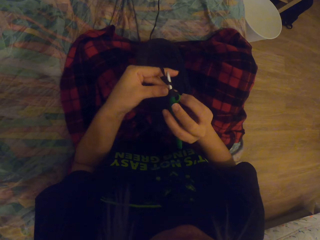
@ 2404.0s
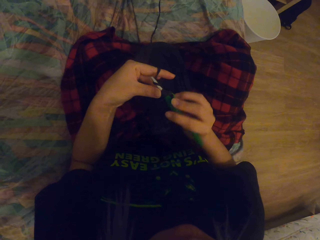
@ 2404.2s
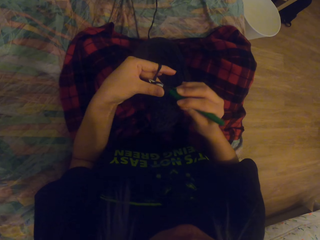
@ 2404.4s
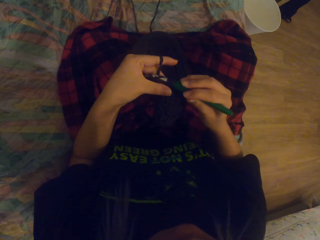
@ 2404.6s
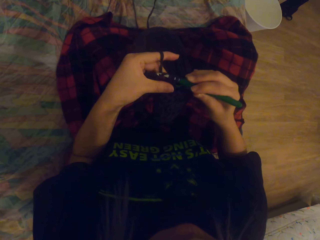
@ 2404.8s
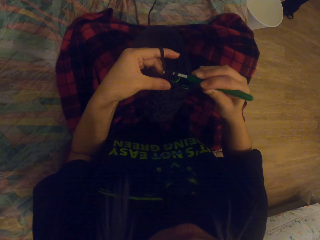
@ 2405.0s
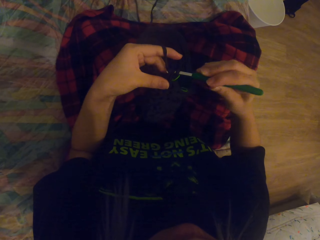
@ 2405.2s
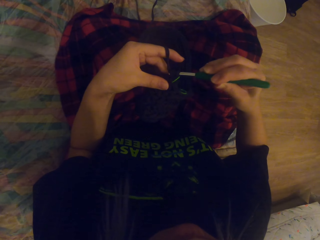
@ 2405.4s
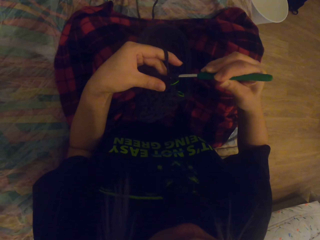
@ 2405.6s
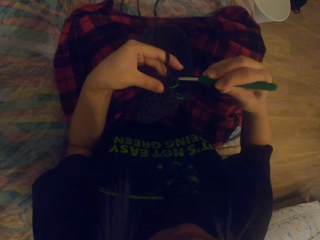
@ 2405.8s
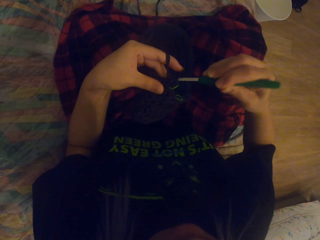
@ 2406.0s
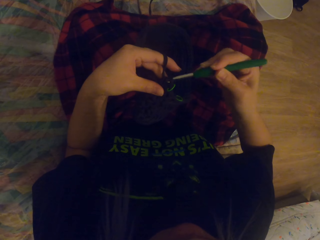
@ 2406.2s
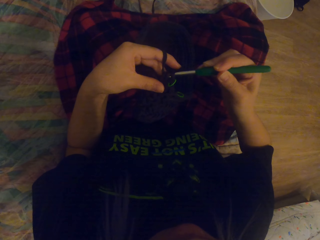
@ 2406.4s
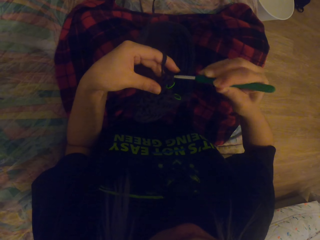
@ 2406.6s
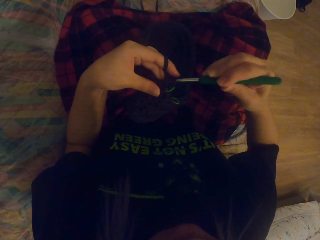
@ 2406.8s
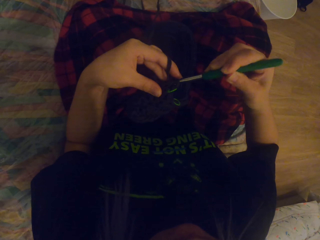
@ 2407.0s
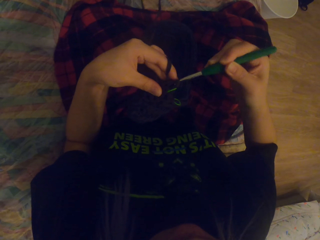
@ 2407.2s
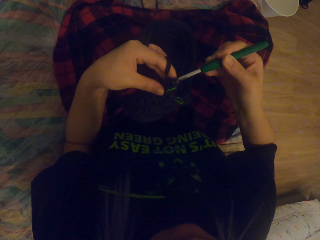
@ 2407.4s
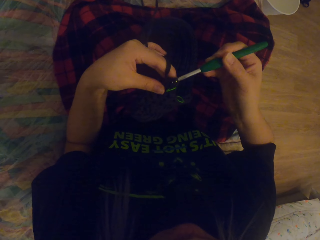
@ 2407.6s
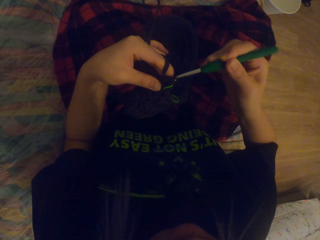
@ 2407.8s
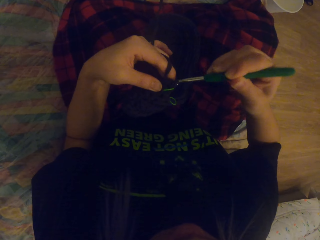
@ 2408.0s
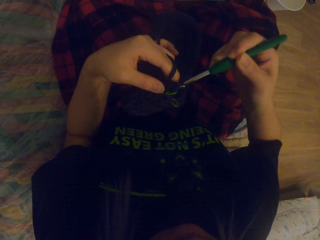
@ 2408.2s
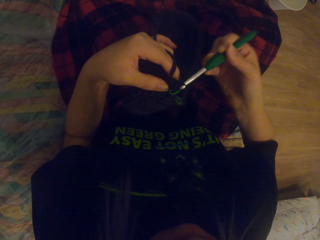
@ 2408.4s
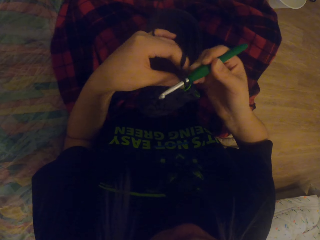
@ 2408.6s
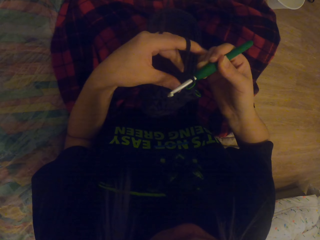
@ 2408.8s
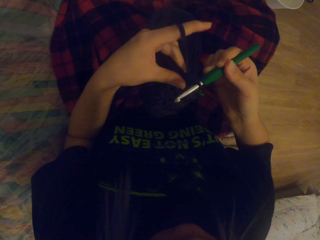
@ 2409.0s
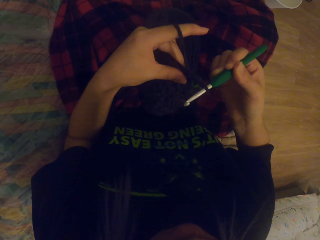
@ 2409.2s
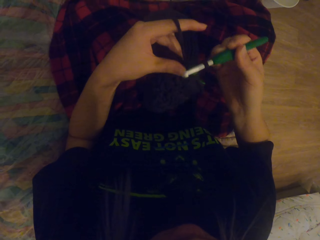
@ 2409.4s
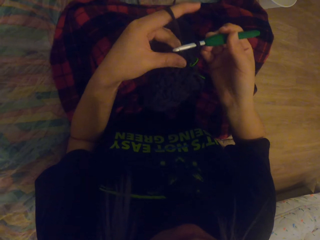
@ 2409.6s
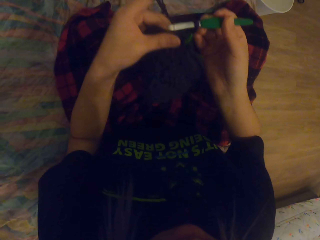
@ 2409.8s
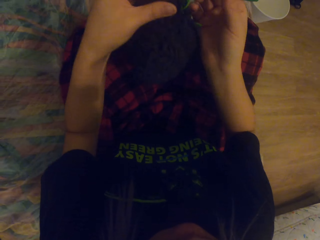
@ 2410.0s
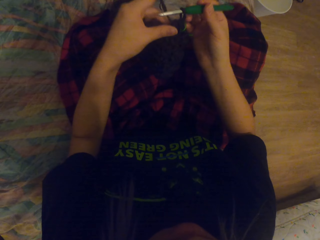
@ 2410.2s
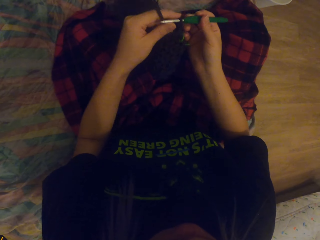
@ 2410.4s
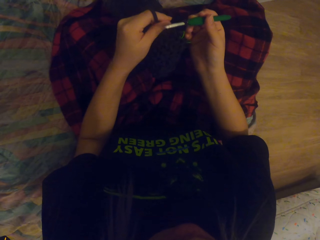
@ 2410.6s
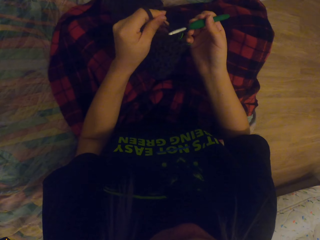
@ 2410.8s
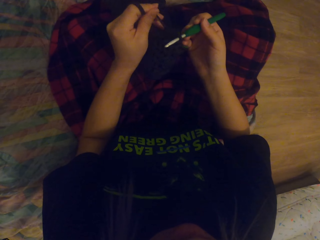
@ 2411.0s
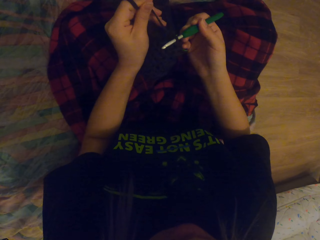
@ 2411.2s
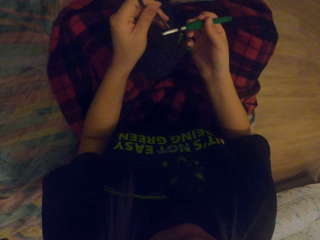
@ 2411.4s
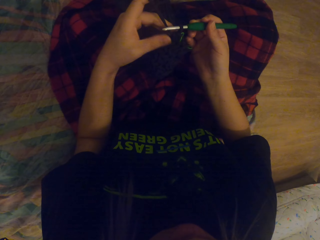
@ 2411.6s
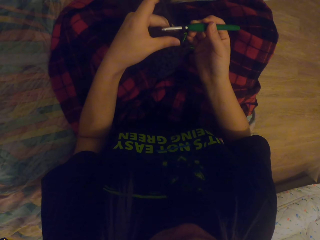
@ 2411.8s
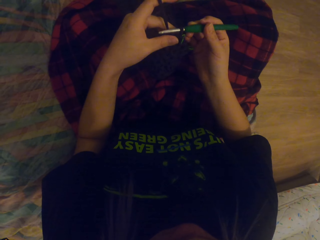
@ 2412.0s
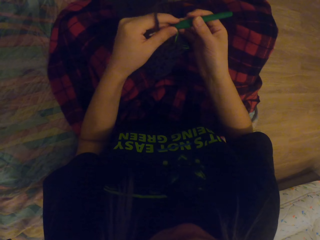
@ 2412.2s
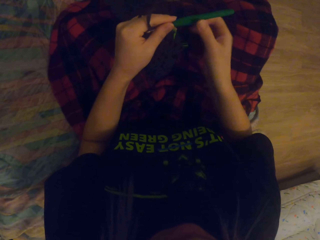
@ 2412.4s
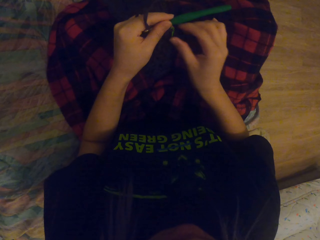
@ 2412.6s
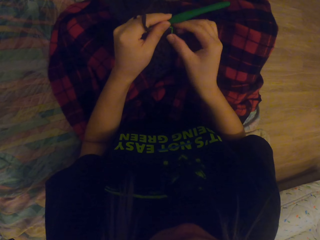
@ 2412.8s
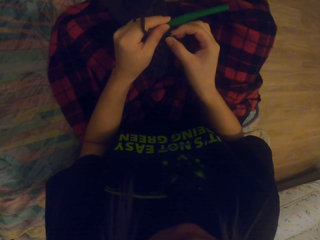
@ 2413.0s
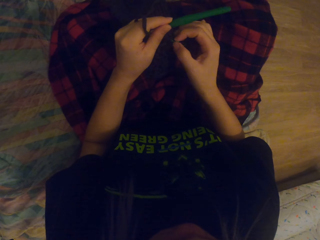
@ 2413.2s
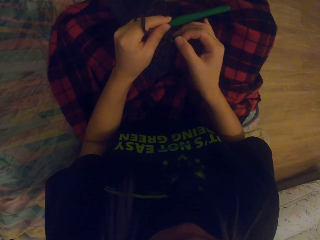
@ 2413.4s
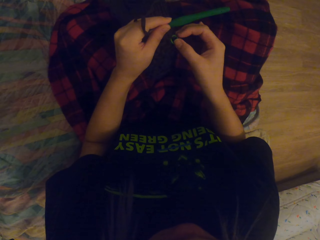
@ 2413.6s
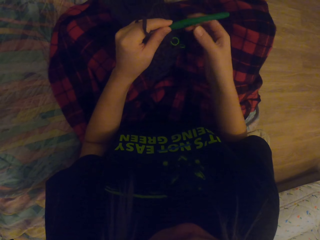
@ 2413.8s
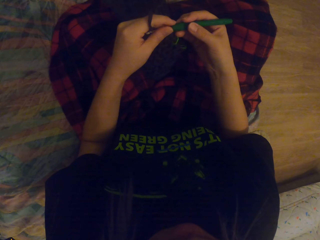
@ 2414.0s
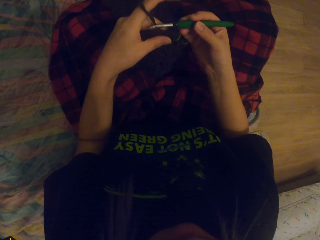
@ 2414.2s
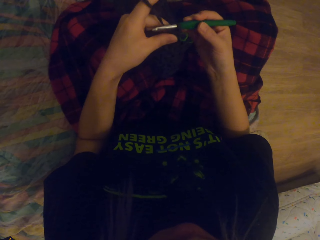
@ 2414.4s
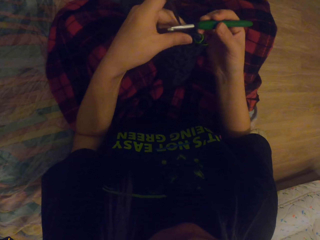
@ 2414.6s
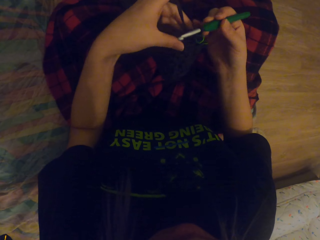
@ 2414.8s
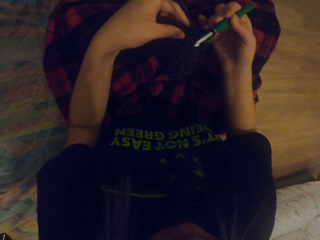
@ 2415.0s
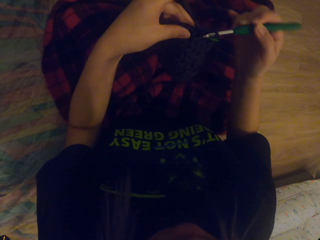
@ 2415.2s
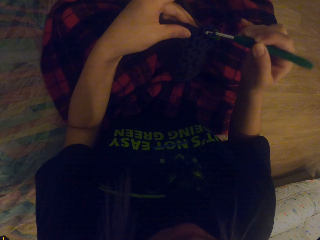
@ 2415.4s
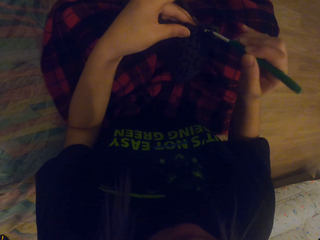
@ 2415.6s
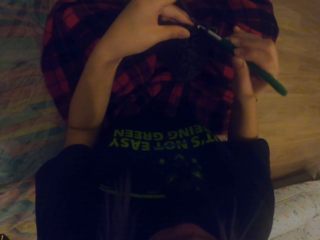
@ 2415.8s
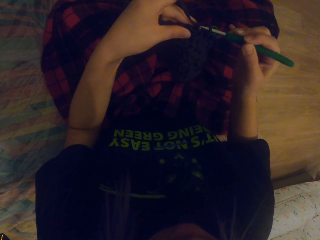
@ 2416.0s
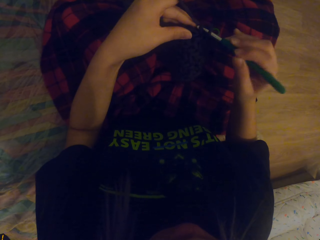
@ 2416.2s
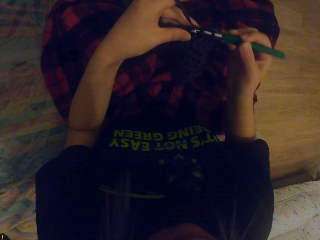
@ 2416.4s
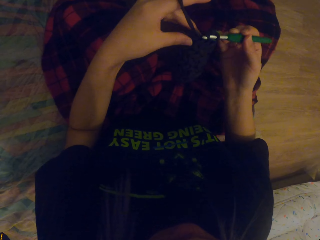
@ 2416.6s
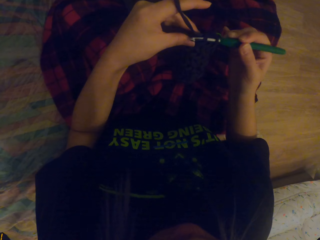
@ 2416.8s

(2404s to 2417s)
The camera wearer crochets the thread in. They crochet the thread out. They pull up the thread. They lift up the bag. They touch the crochet. They hold the crochet hook.

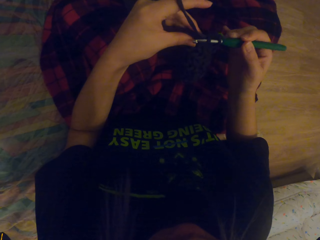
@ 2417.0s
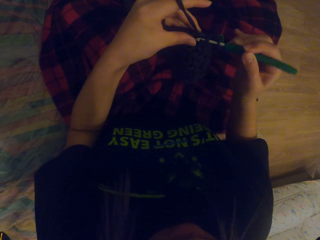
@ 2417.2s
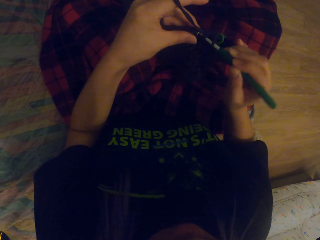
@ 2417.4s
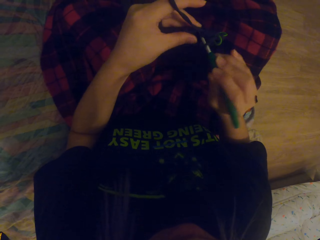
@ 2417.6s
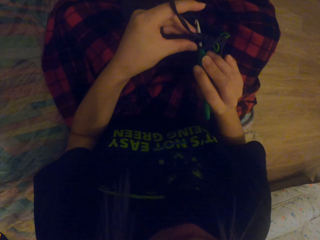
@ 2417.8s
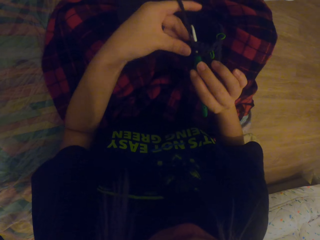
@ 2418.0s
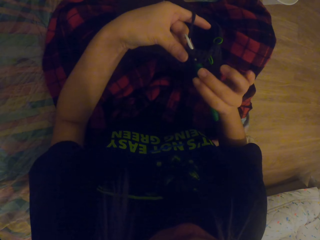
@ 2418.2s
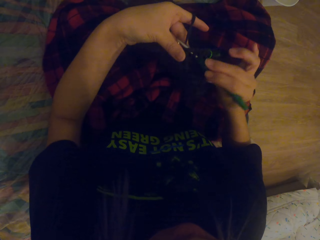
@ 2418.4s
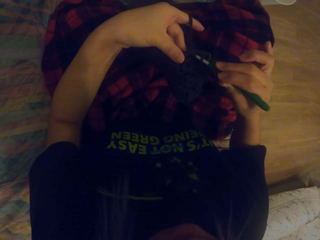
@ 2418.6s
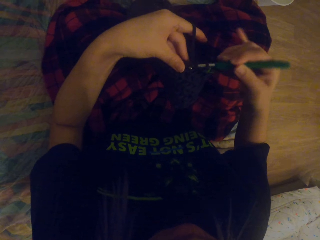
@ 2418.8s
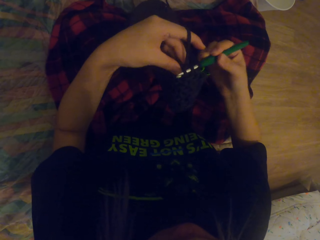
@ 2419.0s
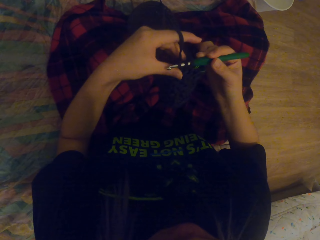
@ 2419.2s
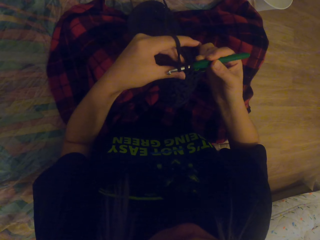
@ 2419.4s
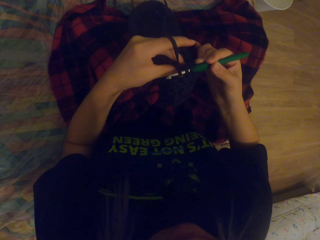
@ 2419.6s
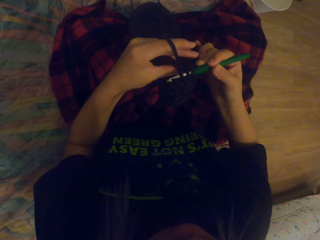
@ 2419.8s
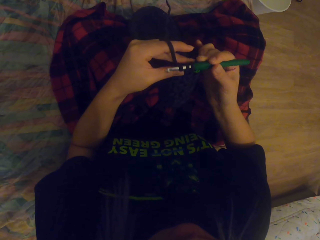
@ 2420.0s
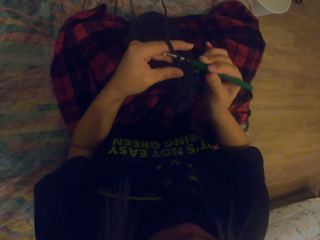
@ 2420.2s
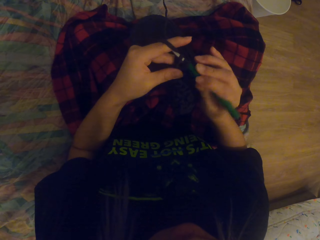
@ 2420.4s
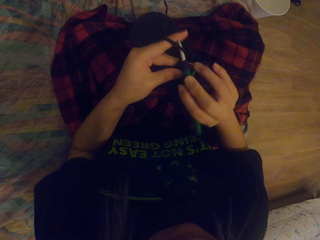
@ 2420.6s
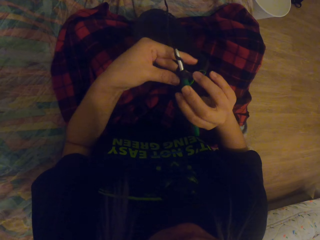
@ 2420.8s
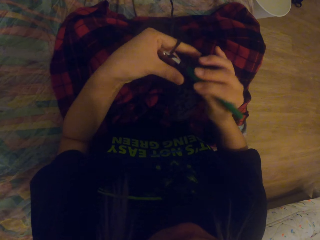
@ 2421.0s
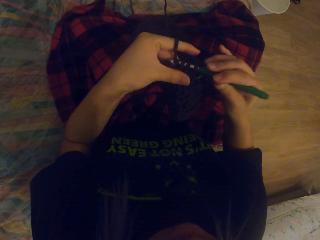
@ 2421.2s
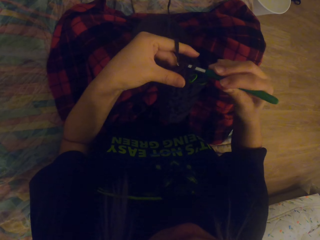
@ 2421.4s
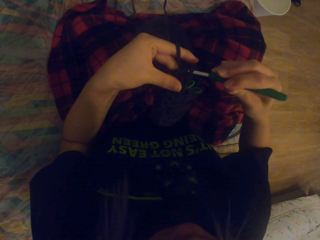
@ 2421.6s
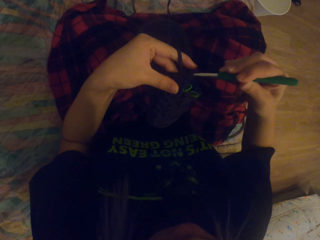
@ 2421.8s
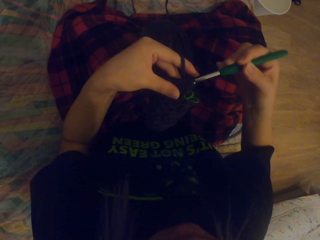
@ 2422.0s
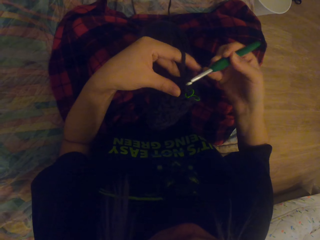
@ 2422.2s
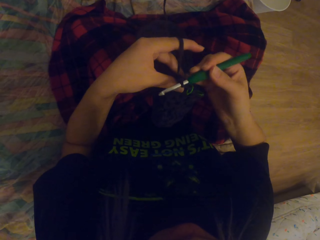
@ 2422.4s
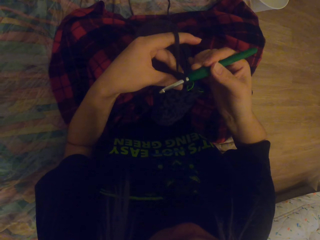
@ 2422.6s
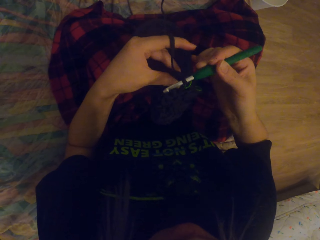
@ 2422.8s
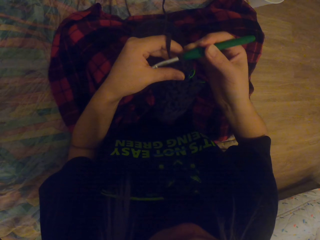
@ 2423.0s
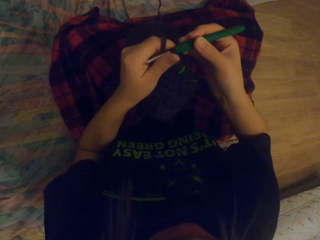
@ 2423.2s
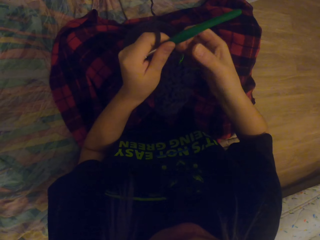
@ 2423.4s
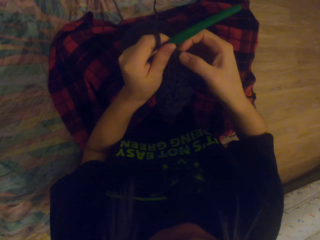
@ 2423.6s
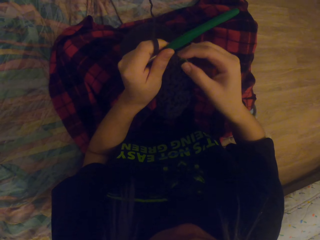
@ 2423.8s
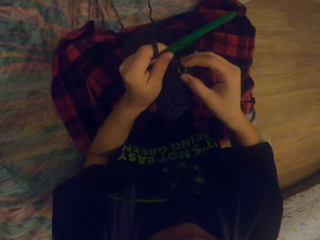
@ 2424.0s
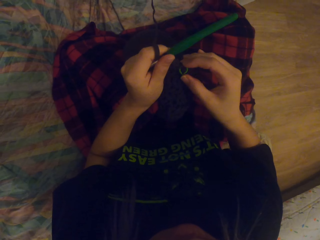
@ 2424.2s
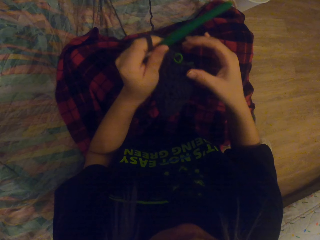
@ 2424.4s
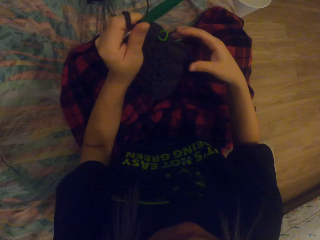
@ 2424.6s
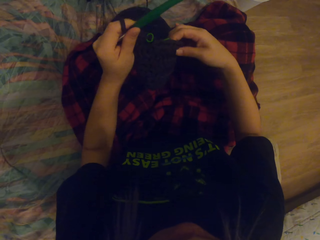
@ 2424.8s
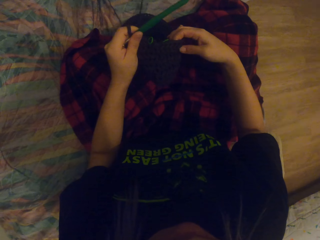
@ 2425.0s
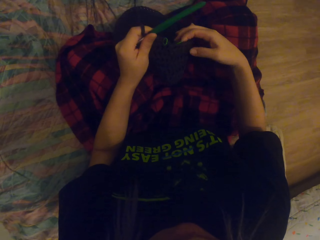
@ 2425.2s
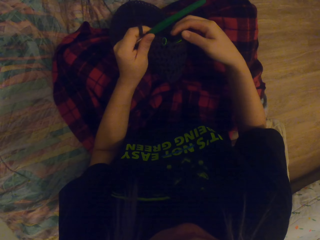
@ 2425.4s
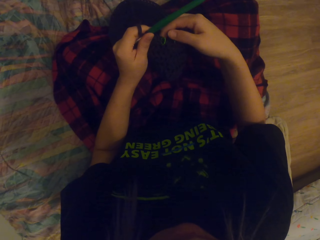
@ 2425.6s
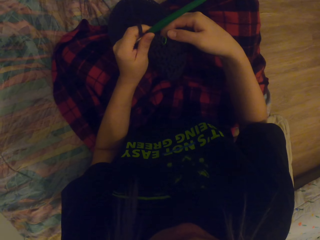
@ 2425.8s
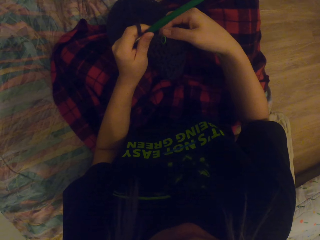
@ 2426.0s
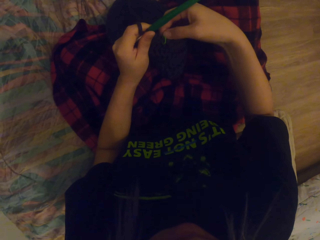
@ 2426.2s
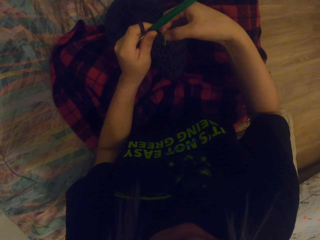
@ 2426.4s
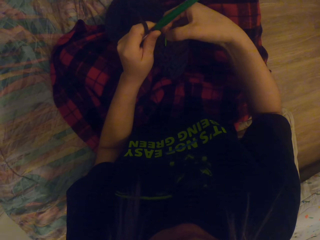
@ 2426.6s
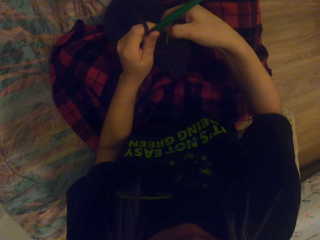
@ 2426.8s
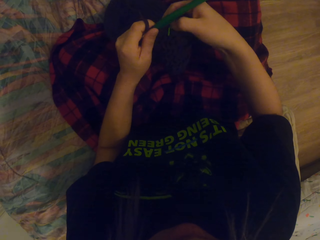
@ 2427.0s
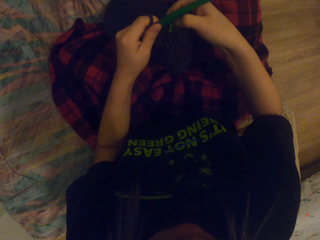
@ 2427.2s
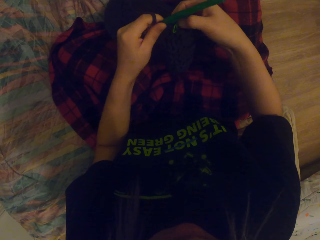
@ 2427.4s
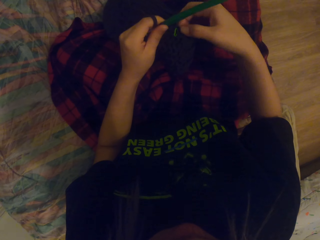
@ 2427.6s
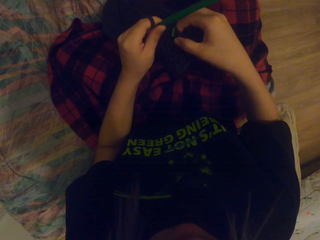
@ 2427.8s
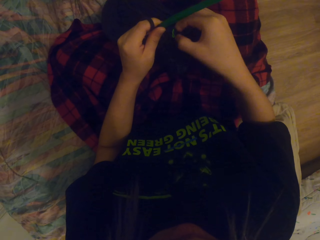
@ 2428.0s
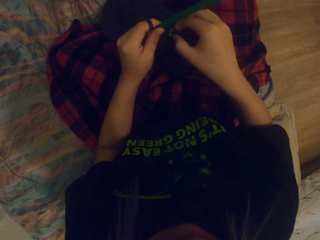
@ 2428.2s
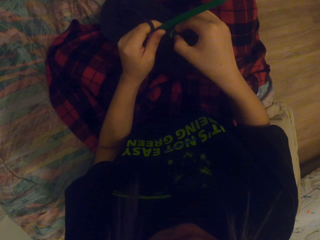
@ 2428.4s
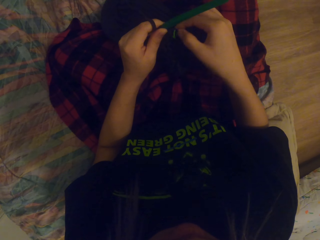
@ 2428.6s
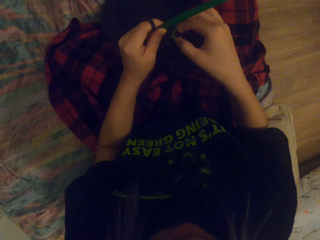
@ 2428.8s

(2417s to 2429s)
The camera wearer crochets the yarn or thread in with a crochet hook. They crochet the thread out, crochet the thread in and crochet the thread out. They lift up the bag and hold the crochet to the left hand. They place the bag down and touch the bag.
